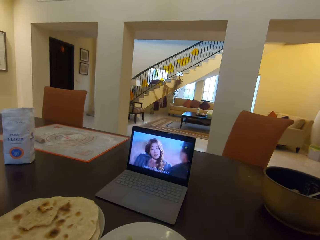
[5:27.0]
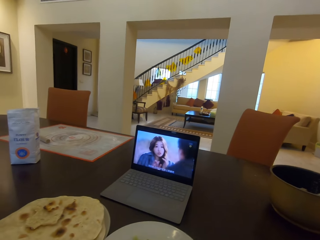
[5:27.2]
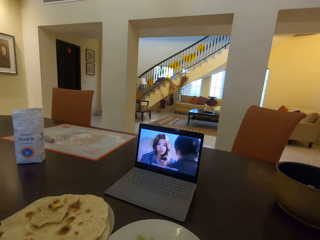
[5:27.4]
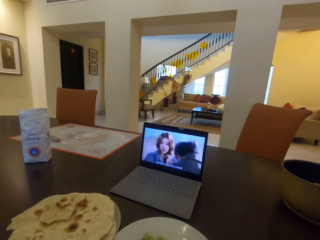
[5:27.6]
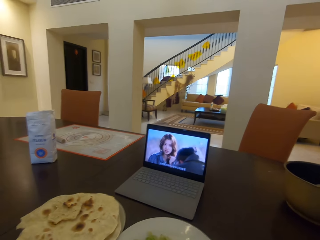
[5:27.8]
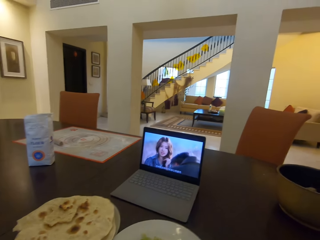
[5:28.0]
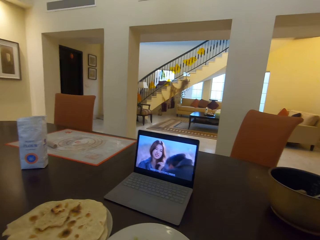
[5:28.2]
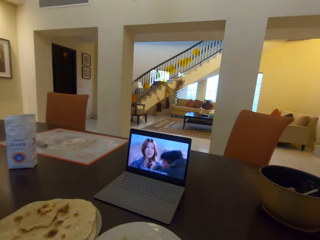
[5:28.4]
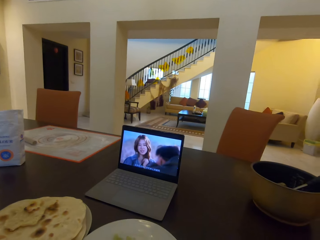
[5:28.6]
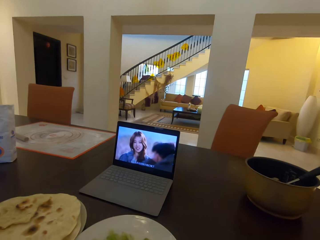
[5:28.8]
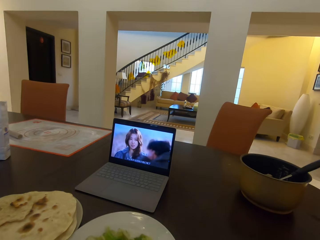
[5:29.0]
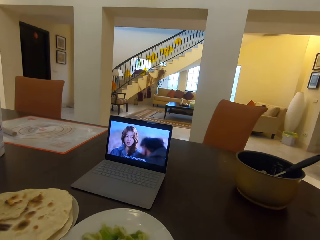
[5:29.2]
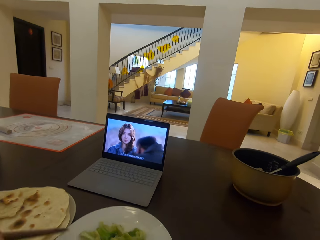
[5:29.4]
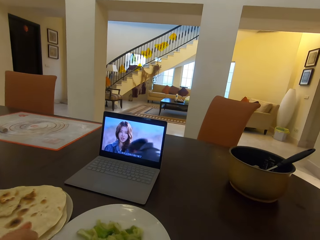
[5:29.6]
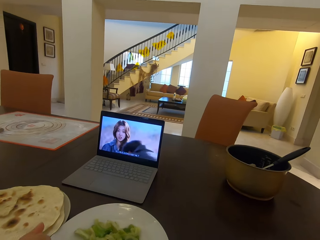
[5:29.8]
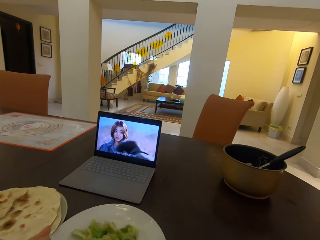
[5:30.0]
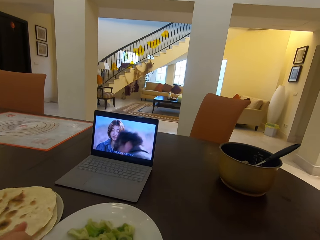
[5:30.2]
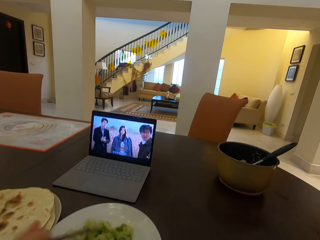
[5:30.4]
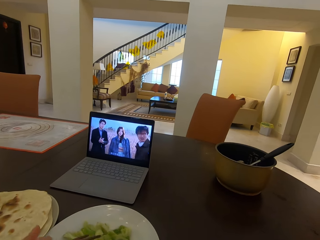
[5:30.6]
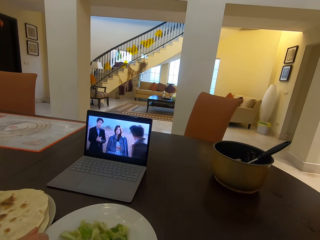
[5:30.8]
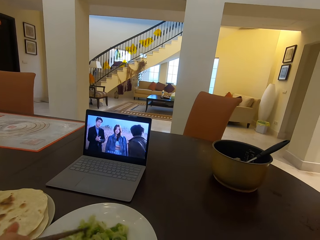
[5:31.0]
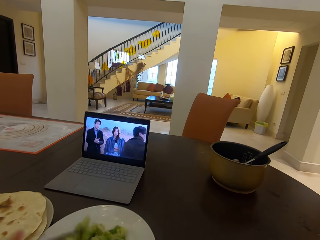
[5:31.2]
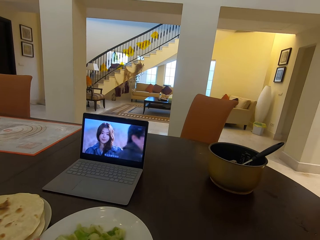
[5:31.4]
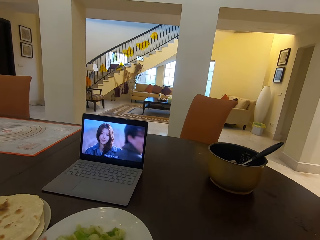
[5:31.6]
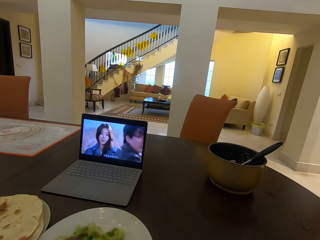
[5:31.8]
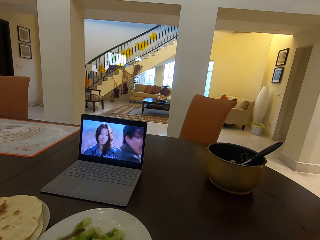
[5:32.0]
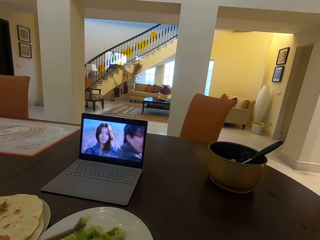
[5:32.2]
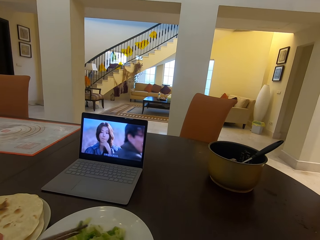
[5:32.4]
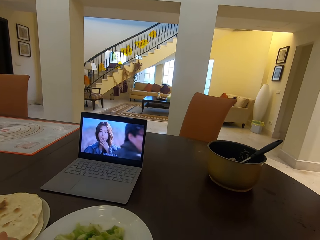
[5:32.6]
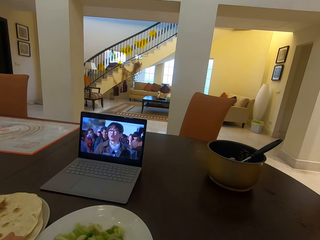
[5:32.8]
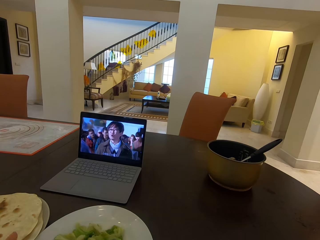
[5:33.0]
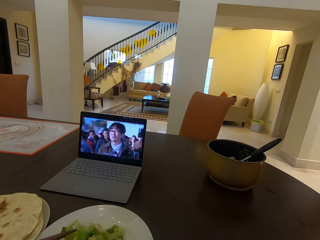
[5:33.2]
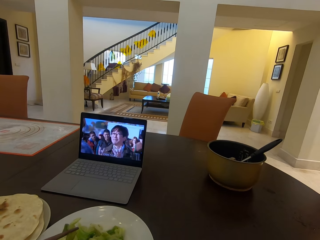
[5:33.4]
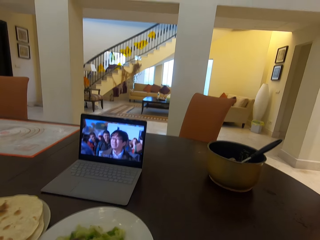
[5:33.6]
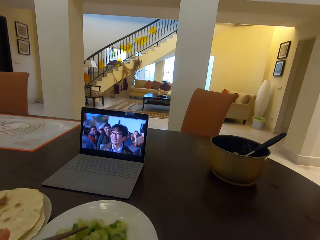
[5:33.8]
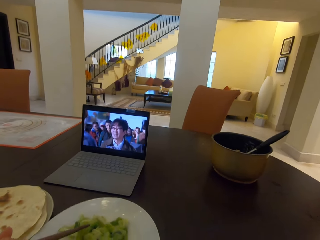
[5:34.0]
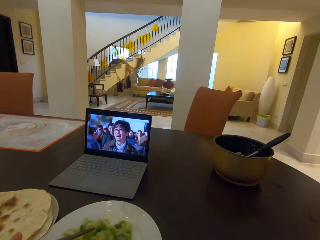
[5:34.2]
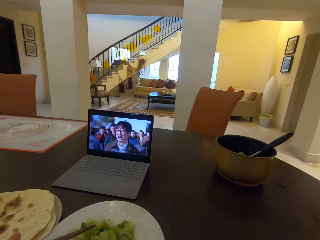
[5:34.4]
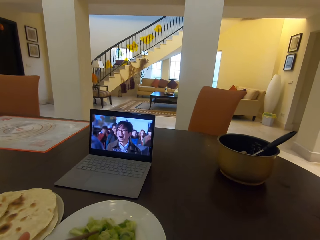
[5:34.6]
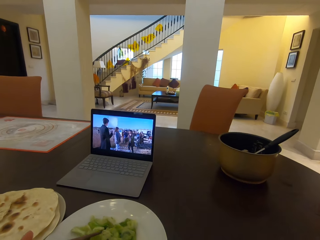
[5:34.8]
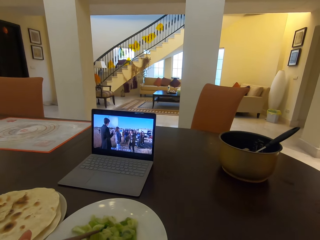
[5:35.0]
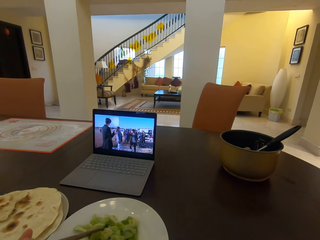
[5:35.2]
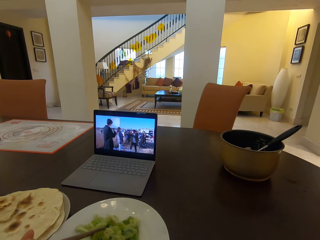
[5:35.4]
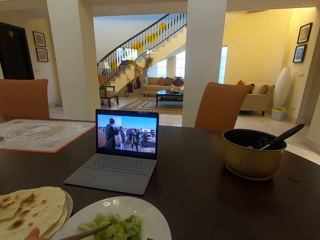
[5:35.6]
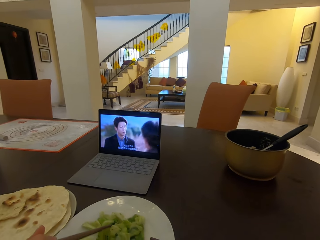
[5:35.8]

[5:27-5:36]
The lady takes food from the second plate with chopsticks.

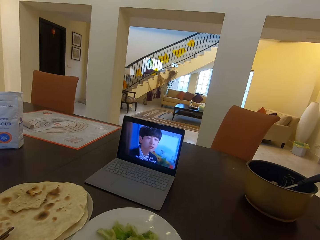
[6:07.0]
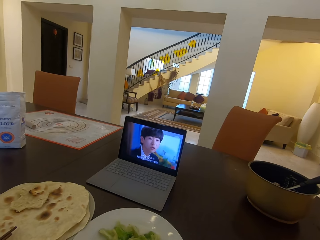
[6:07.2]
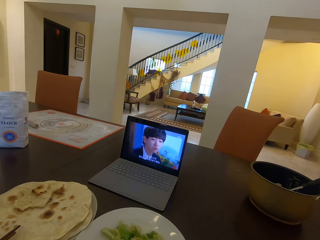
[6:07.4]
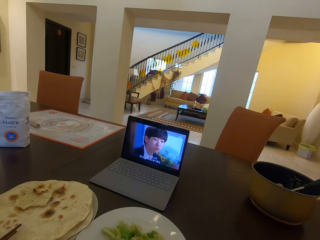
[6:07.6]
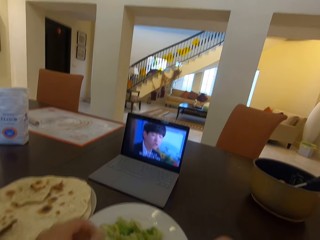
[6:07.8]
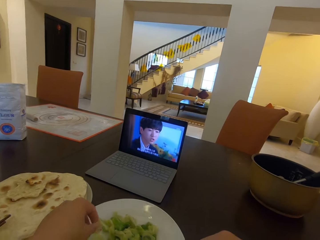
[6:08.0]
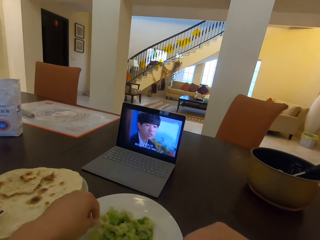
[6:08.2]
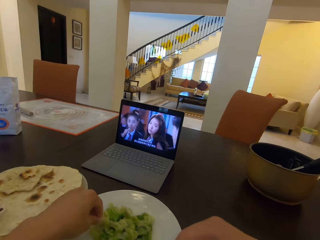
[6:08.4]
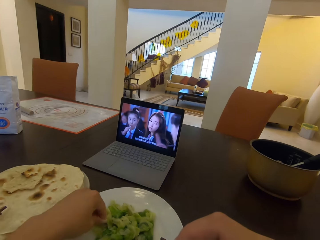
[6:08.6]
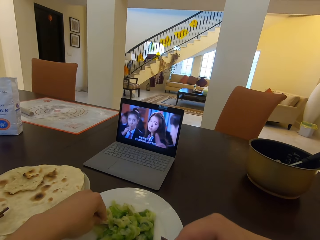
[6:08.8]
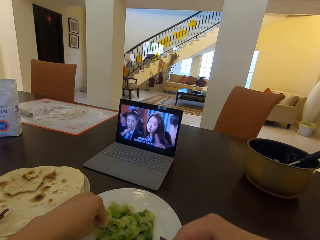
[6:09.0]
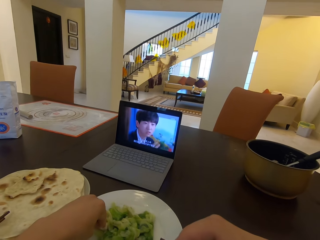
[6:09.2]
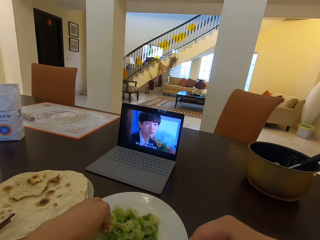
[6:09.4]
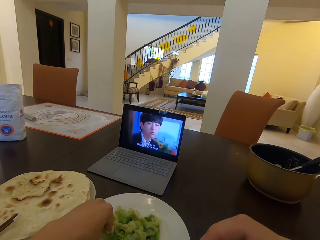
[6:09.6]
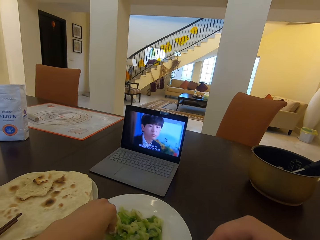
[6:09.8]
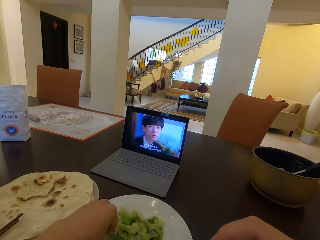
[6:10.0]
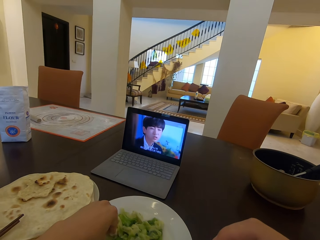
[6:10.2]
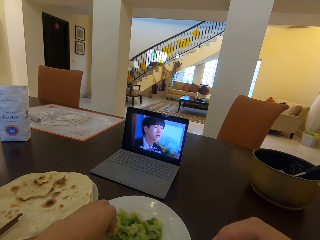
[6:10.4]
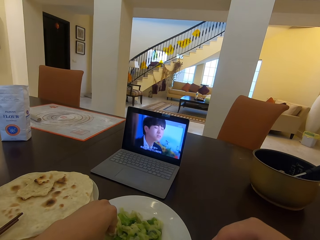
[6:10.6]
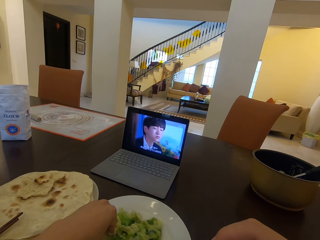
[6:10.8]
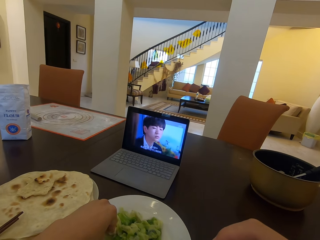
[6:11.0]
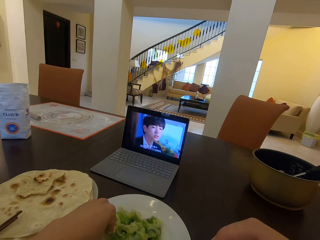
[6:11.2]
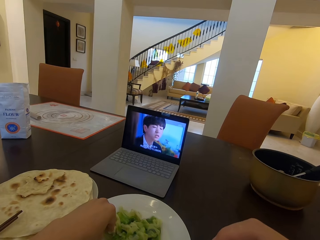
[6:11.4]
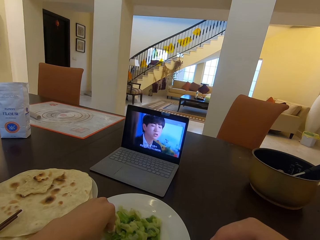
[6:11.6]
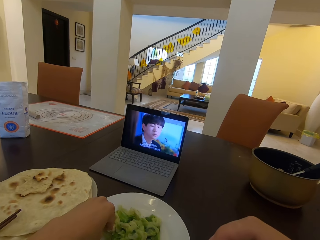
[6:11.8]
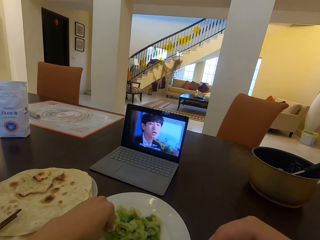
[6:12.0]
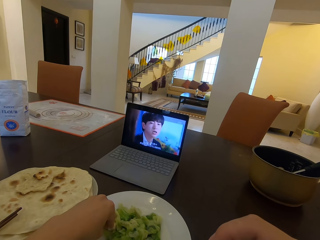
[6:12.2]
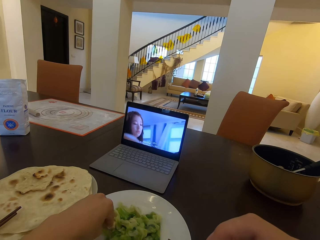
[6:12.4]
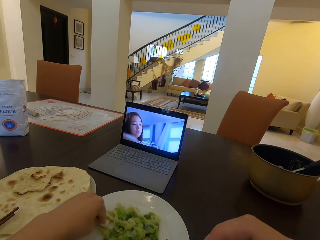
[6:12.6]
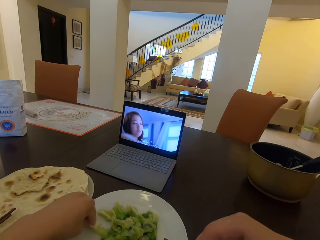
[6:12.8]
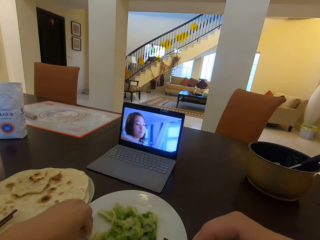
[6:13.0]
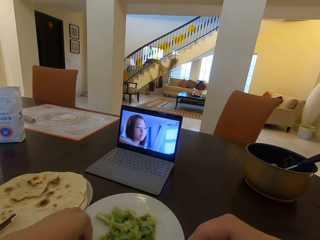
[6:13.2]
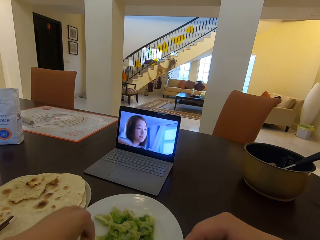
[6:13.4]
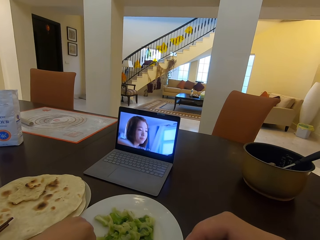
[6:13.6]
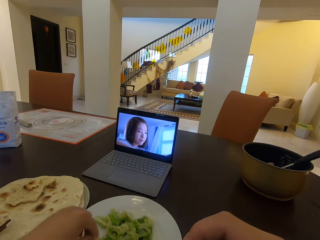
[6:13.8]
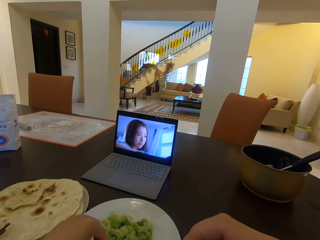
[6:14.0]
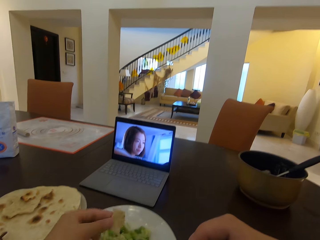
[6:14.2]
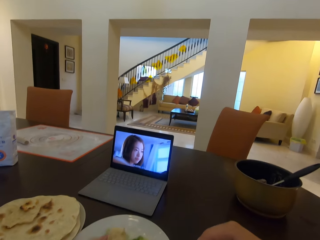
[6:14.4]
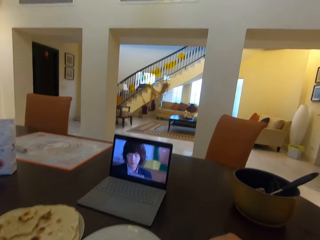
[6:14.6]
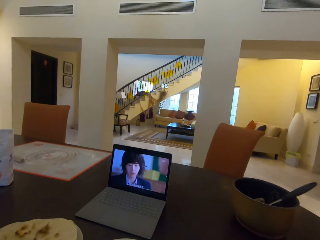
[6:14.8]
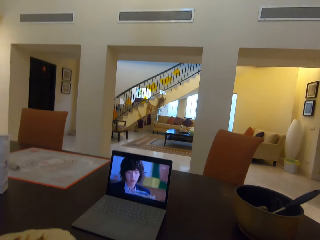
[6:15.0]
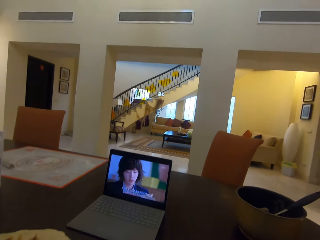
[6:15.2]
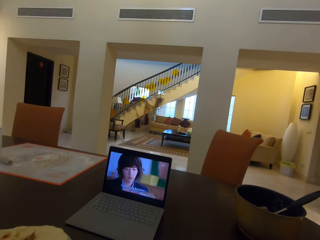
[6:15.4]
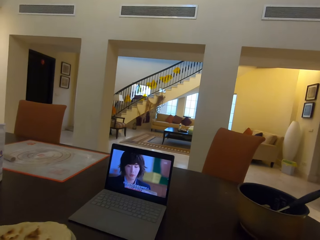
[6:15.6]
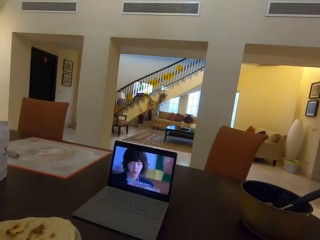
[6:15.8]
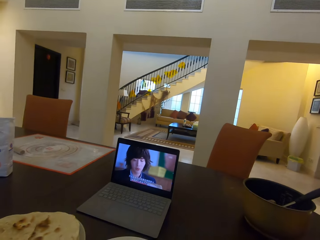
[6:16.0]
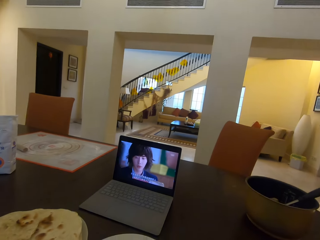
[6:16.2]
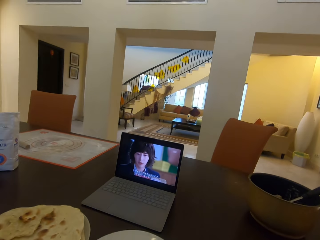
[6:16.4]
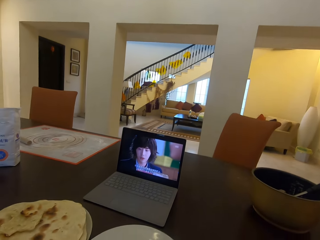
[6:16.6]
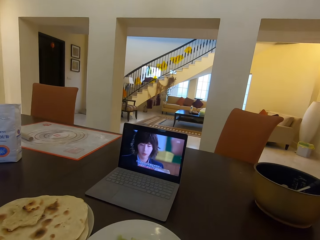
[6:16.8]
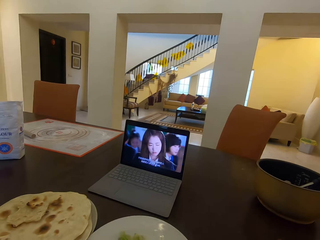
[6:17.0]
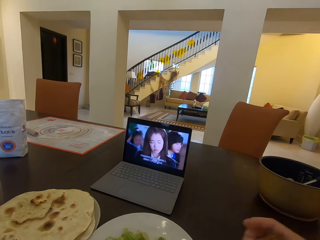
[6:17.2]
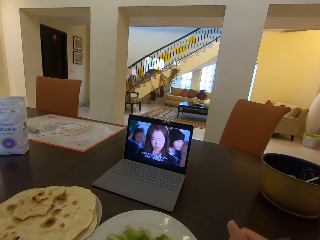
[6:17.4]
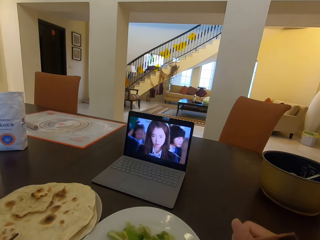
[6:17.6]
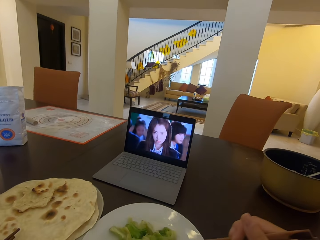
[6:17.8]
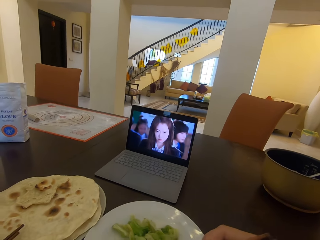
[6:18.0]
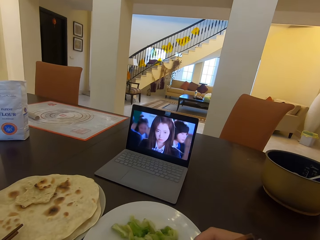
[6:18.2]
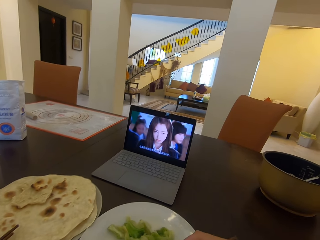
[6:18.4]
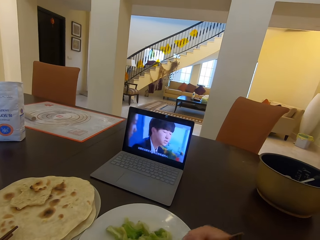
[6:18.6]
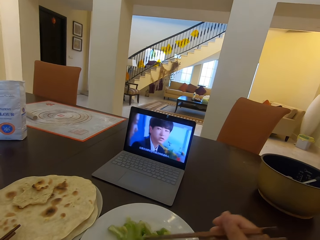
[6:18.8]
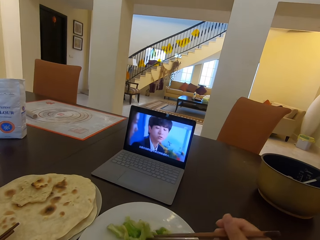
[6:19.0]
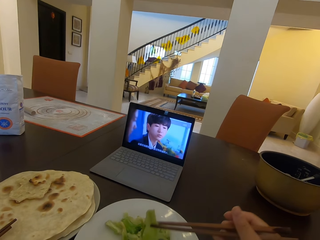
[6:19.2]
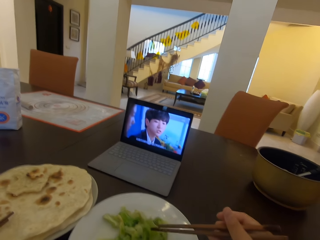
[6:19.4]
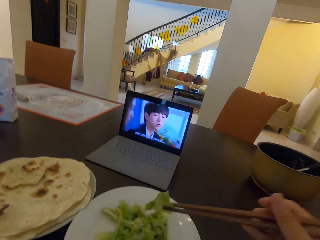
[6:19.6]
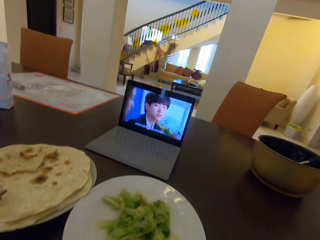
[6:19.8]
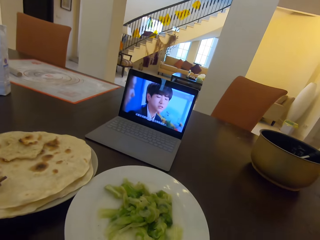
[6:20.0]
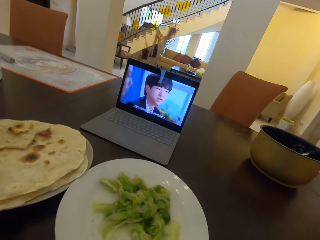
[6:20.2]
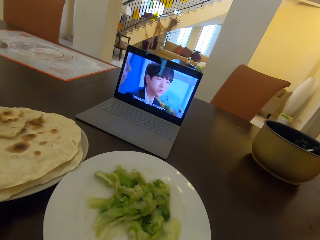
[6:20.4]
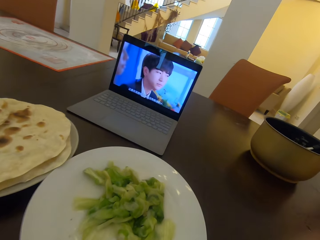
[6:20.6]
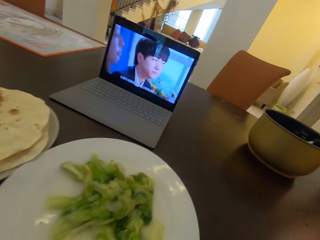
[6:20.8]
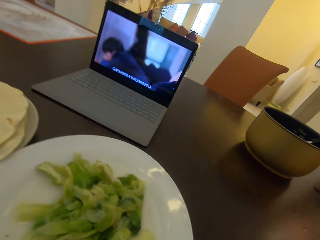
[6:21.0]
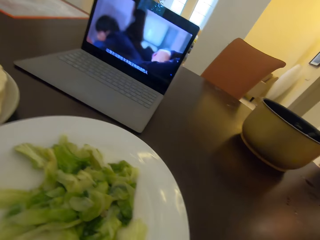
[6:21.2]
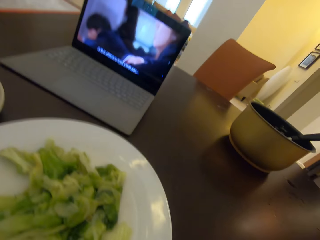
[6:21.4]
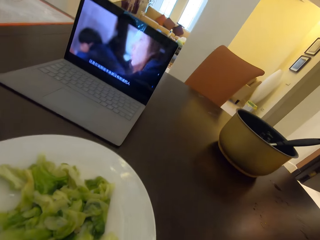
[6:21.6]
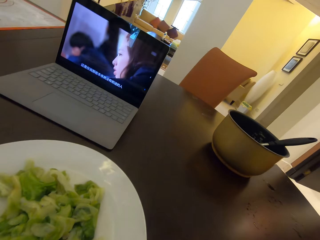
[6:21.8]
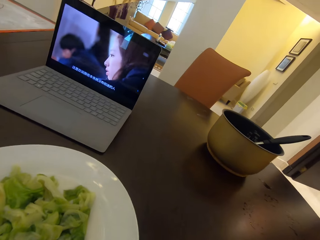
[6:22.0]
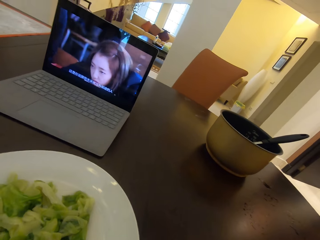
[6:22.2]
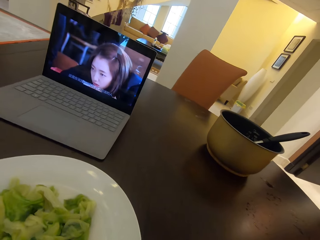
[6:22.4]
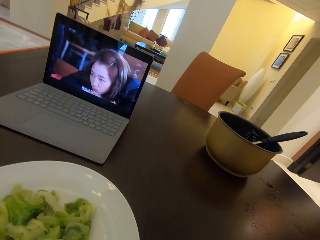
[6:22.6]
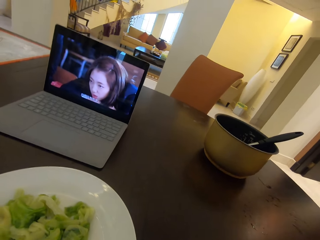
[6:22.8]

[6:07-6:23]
The camera wearer dabs the flat bread in his right hand on the food in the second plate. He takes food from the second plate with chopsticks.
